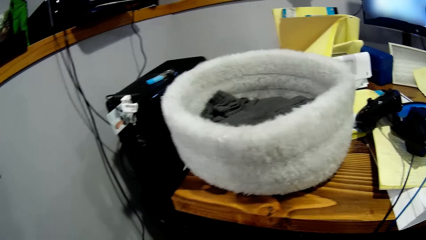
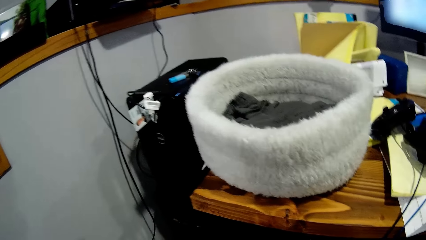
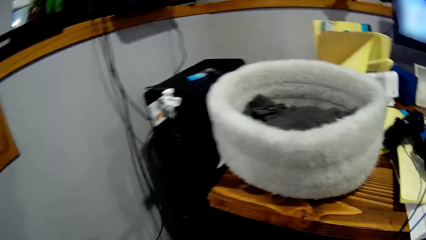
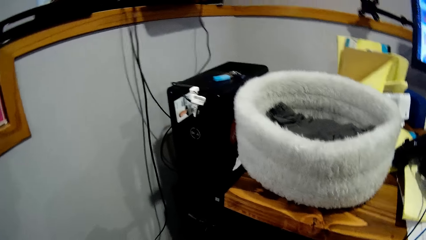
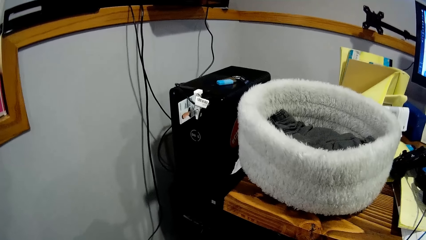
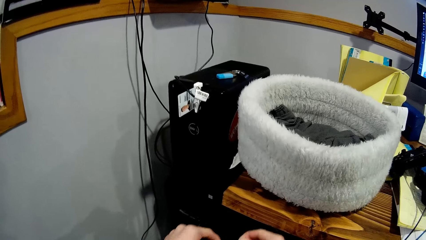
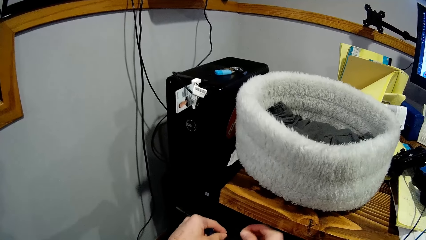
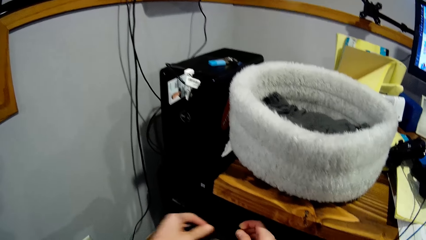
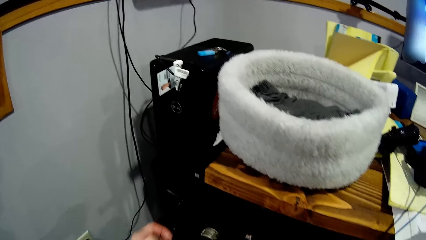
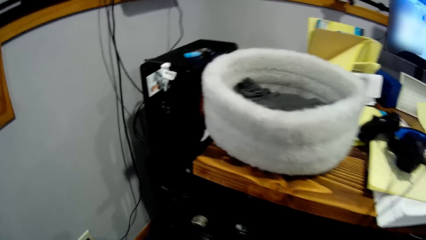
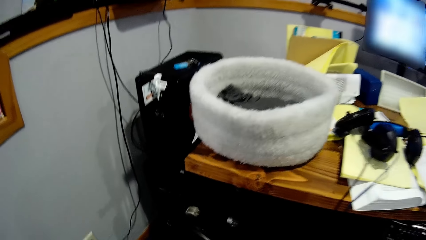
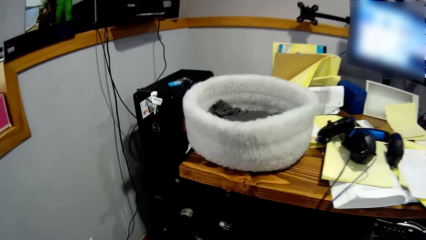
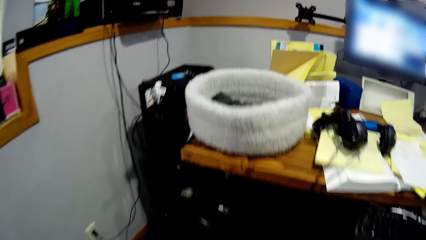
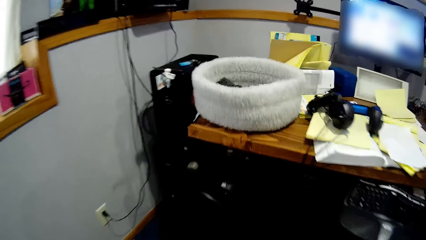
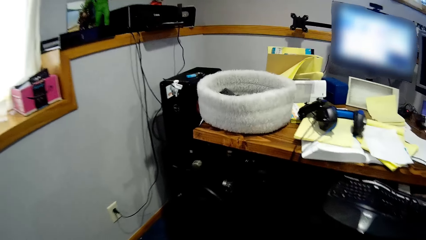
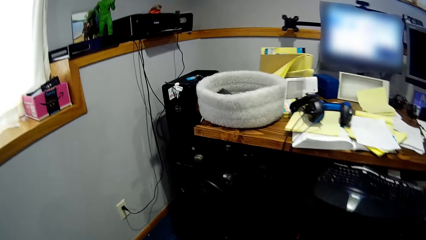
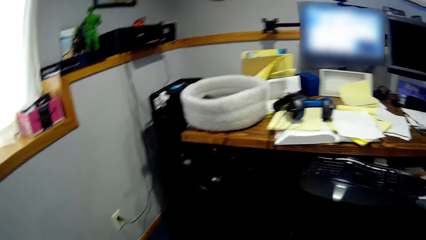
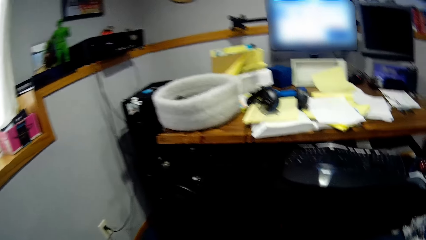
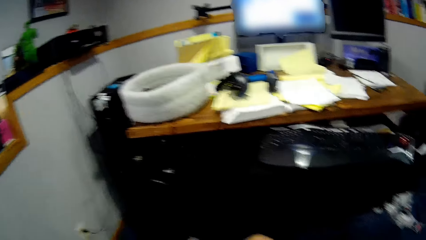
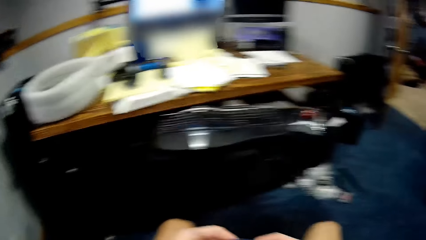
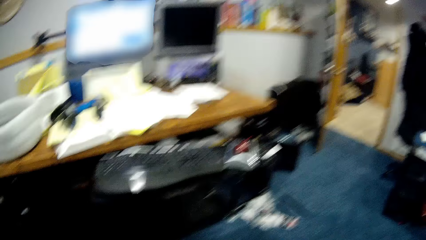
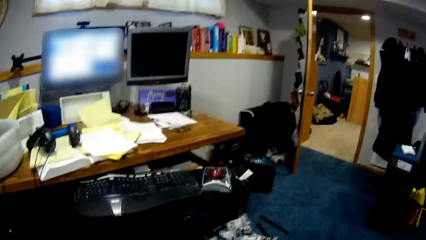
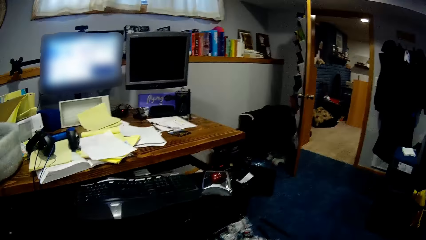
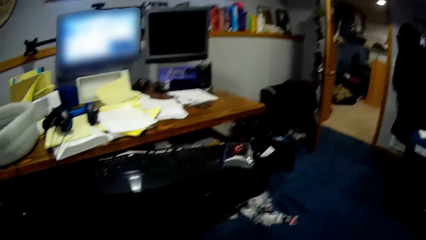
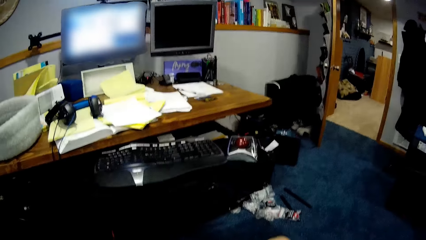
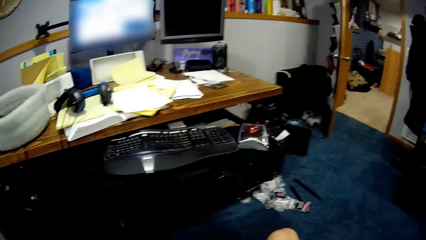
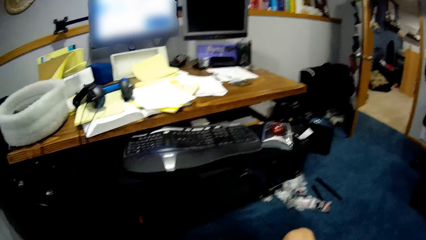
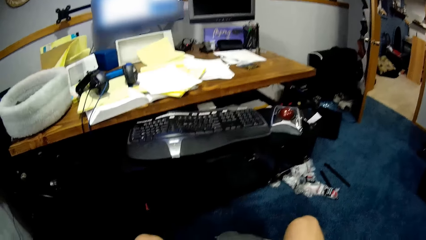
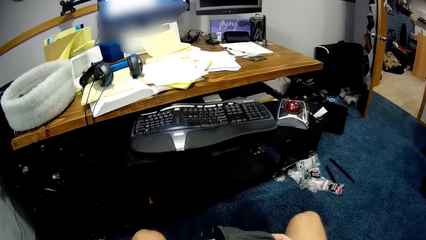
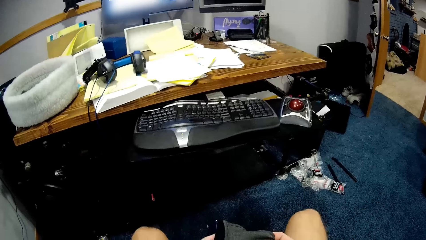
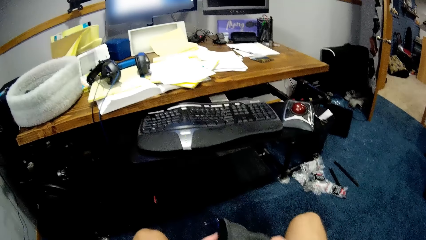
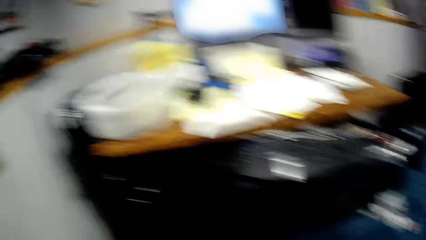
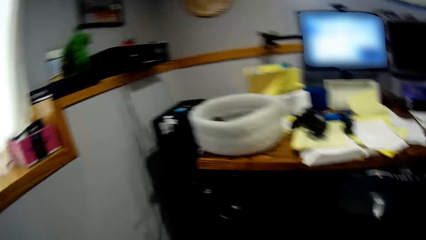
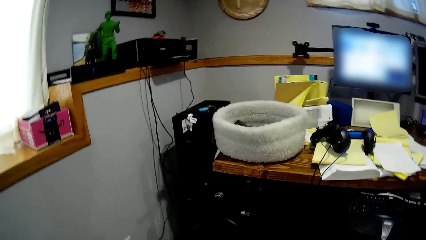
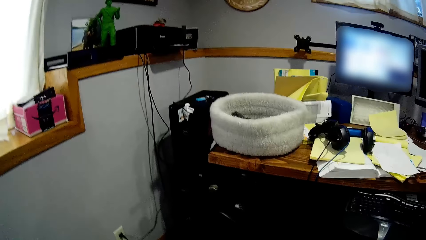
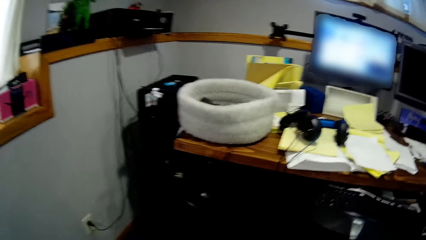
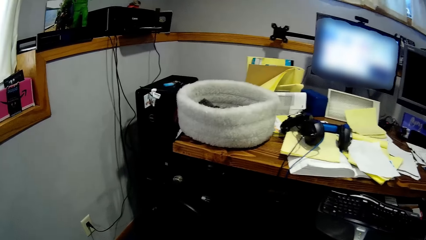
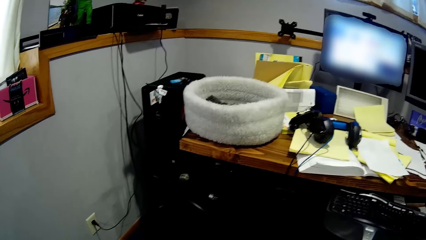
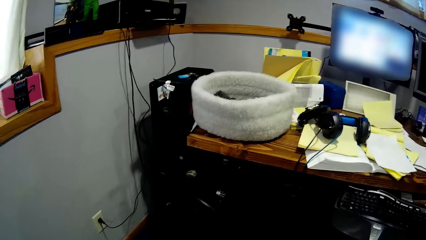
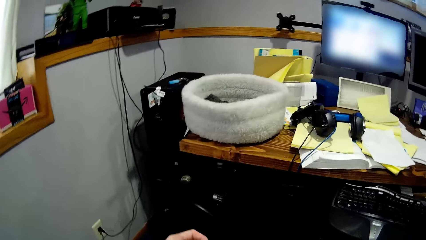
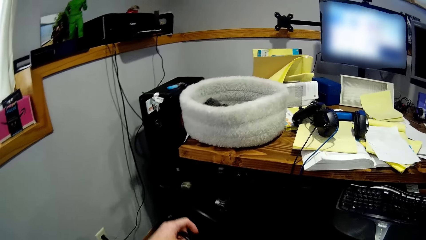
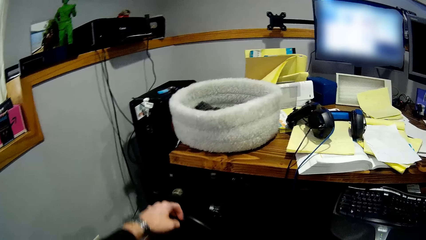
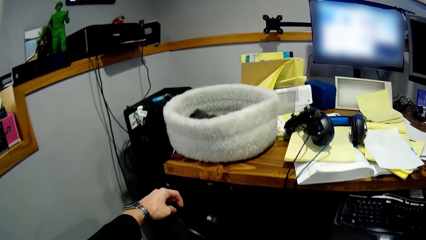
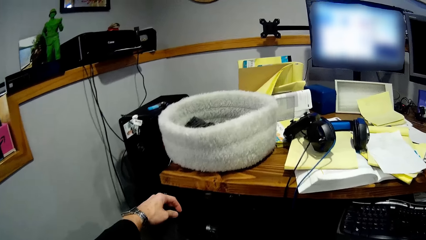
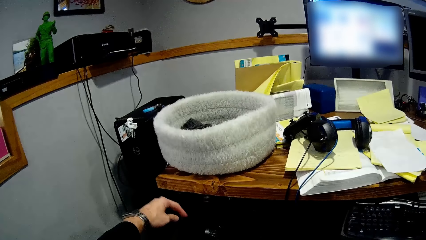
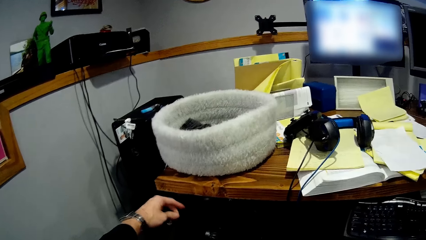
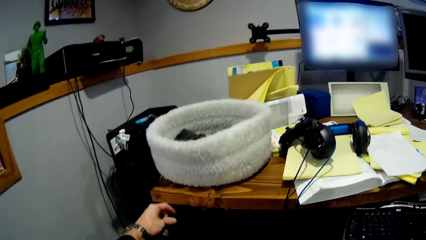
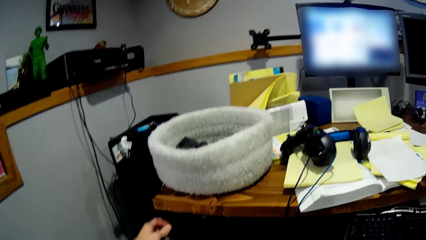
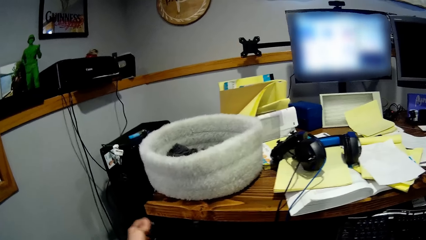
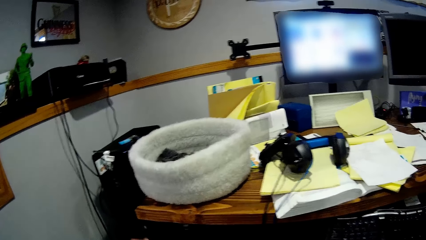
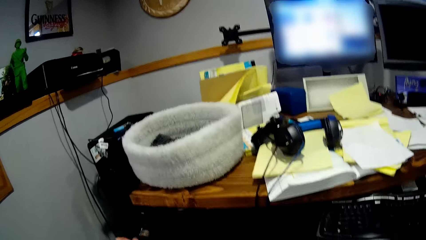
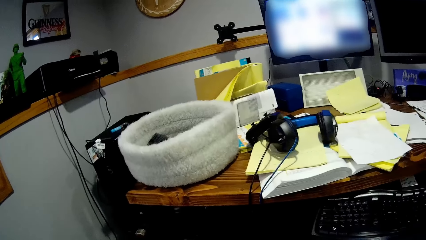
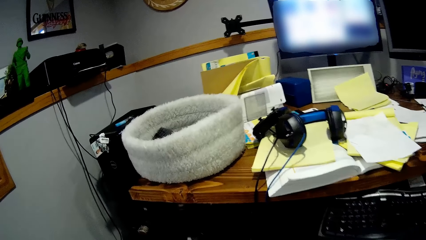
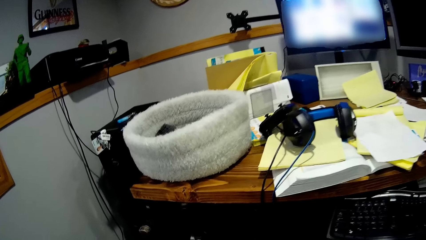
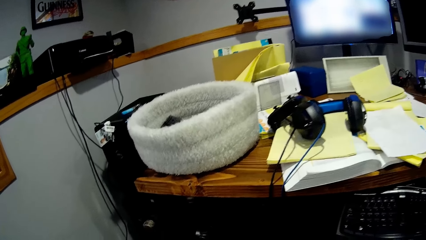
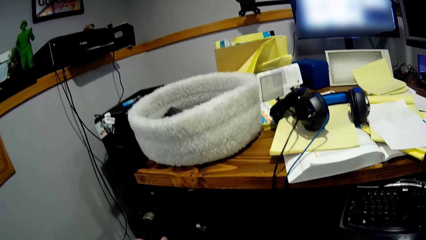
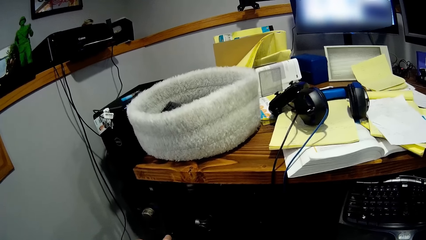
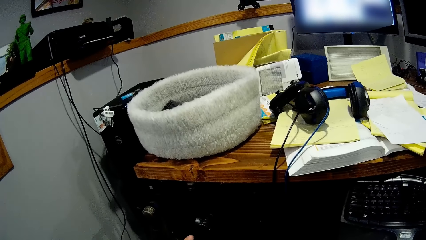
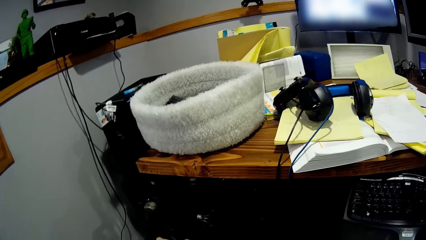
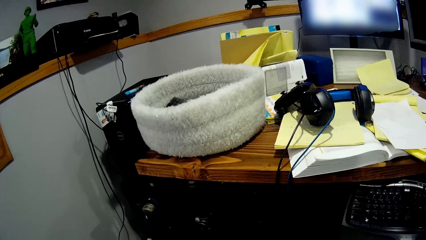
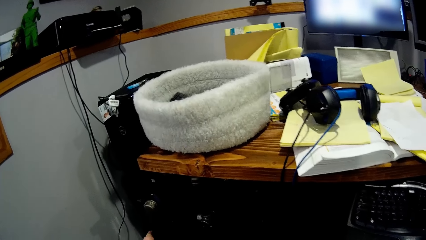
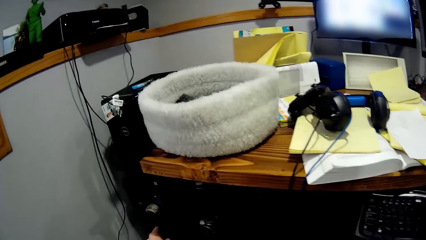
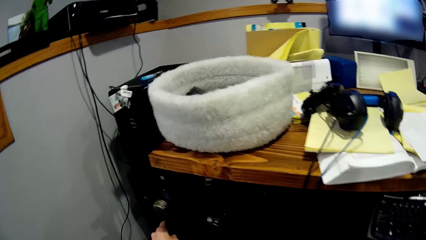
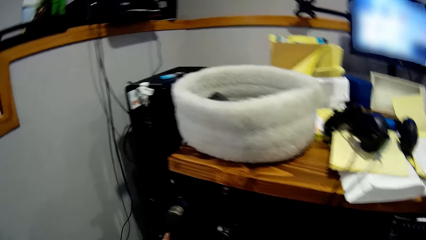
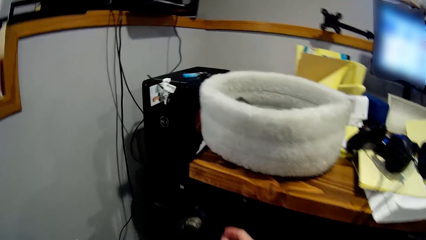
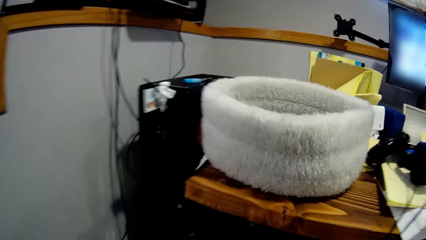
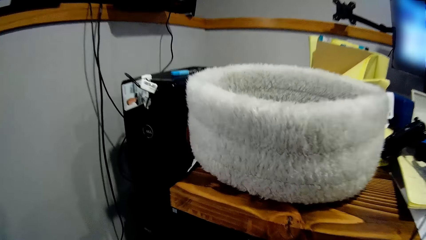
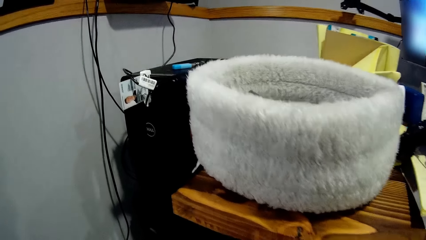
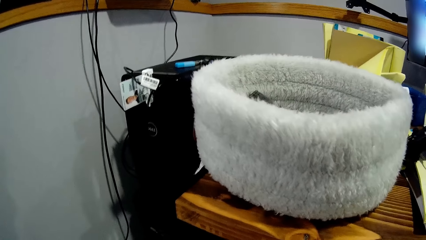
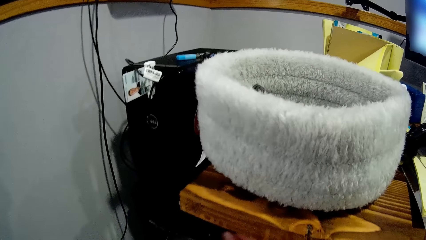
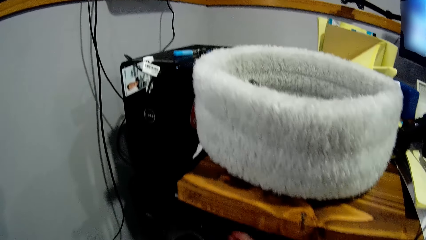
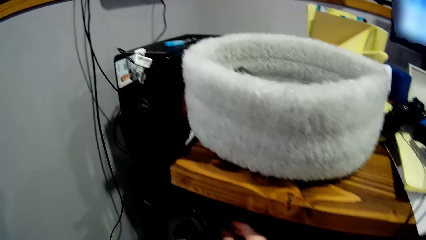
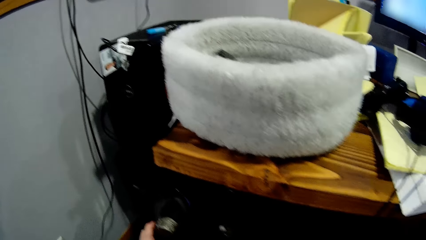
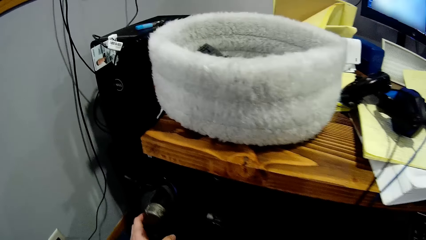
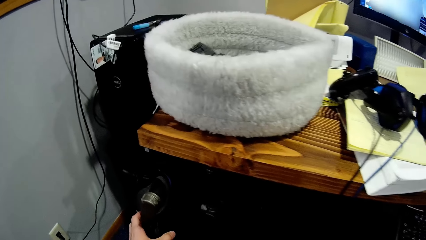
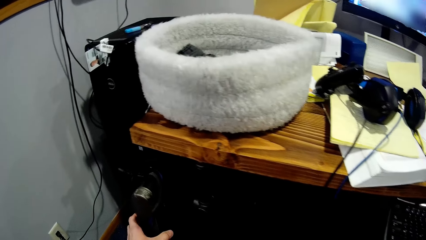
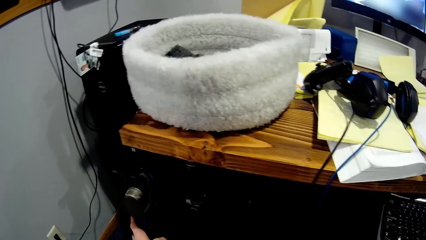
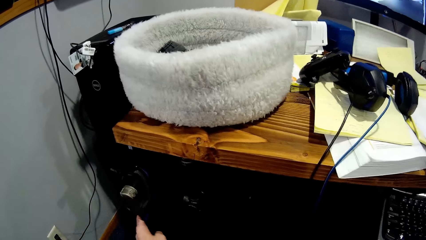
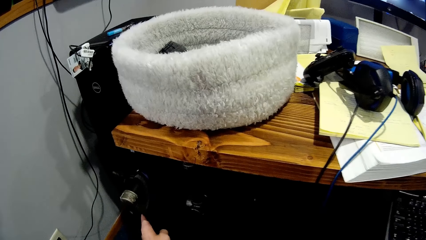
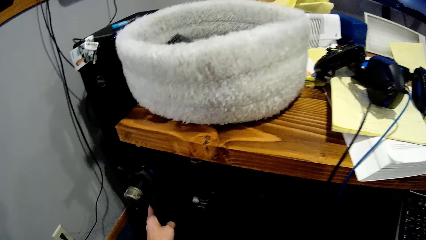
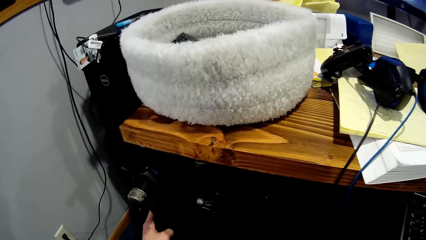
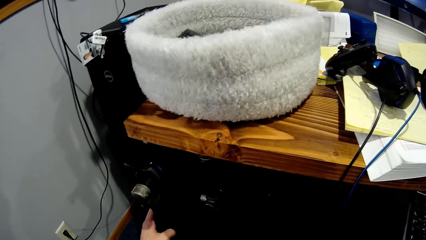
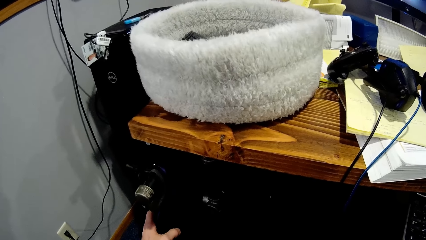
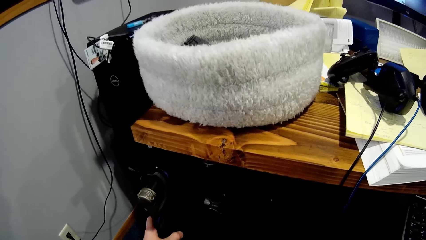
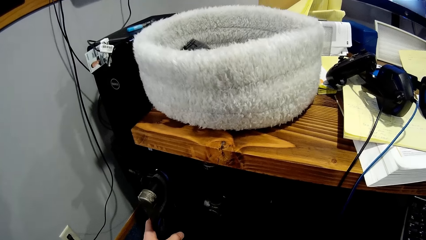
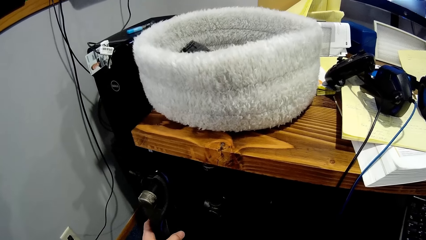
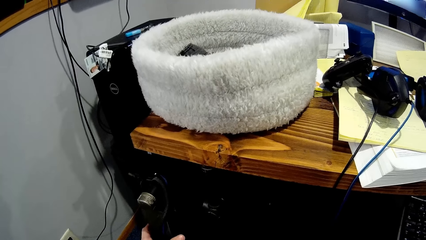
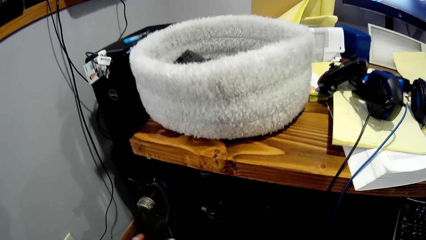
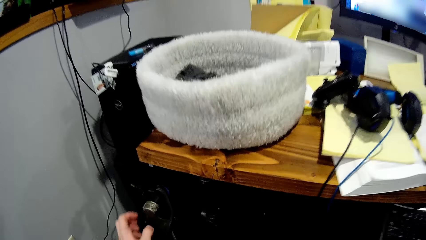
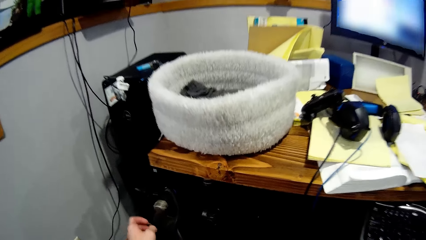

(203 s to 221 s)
The camera wearer moves in the room. He adjusts a cloth with both hands. He holds something. He hangs something on the table. He adjusts the rope on the electronic gadget with both hands. He holds something with his left hand.
